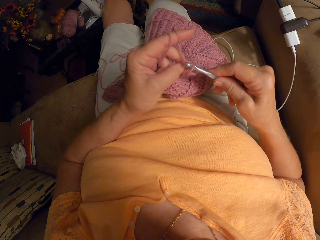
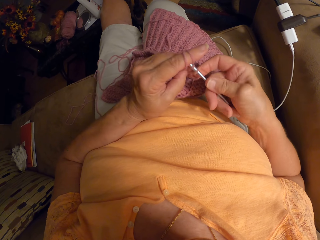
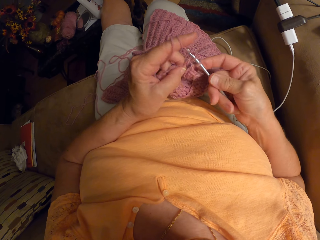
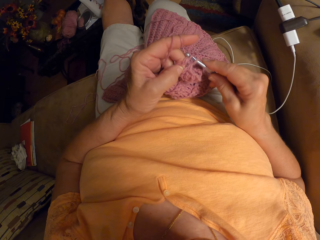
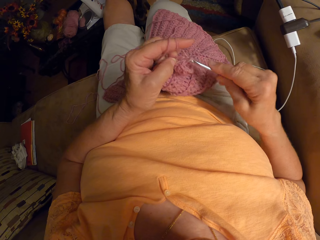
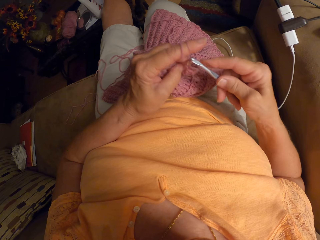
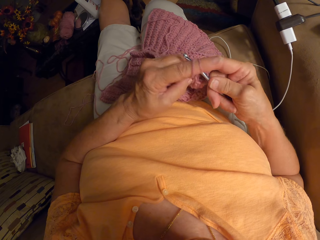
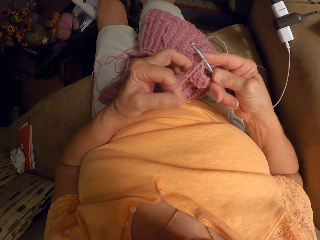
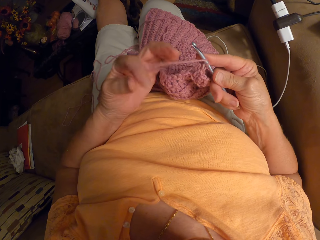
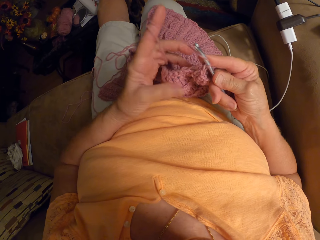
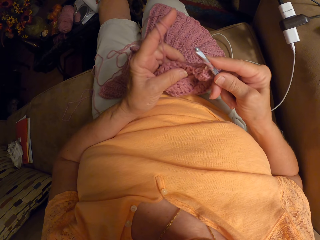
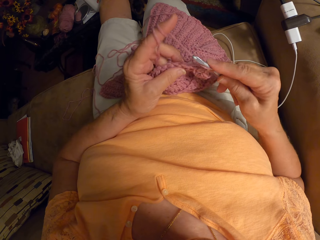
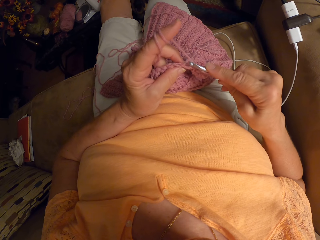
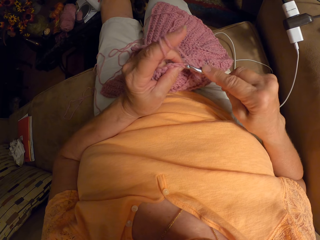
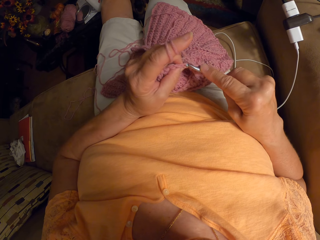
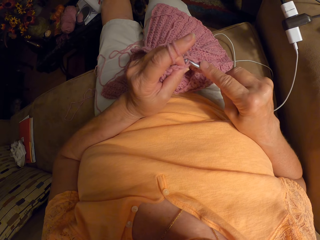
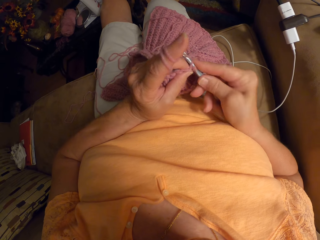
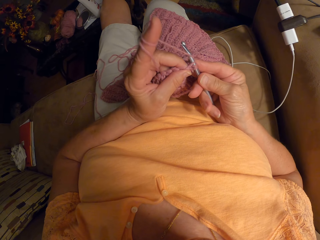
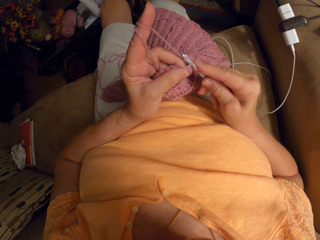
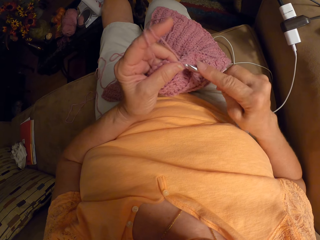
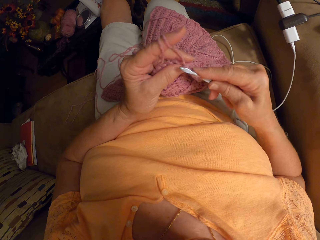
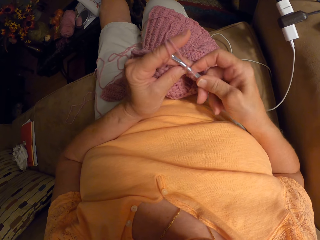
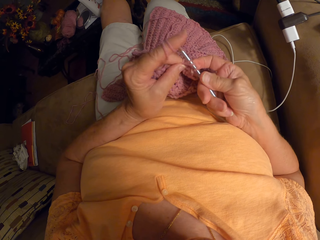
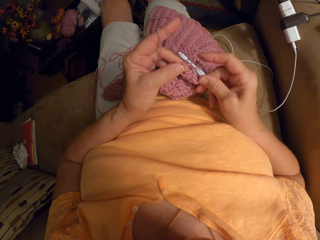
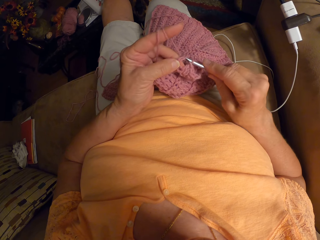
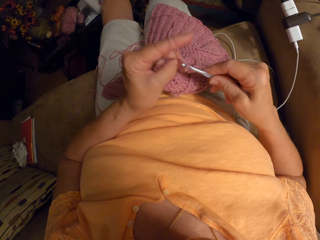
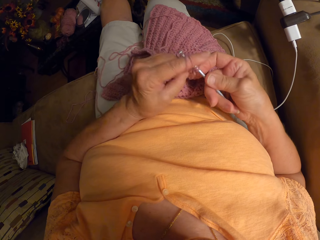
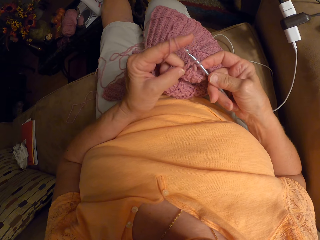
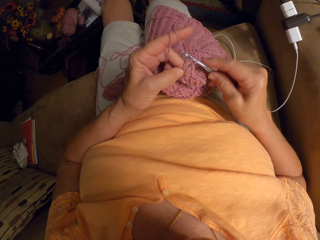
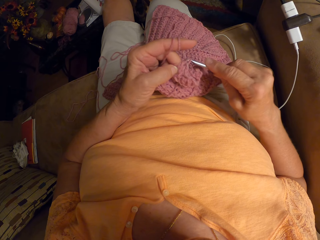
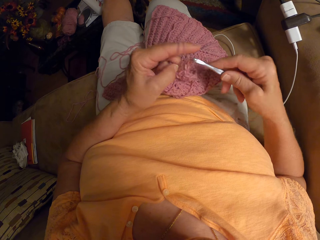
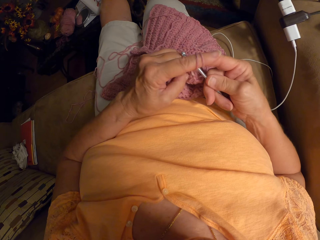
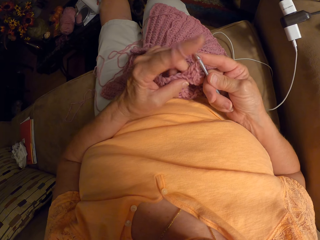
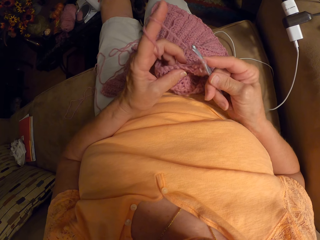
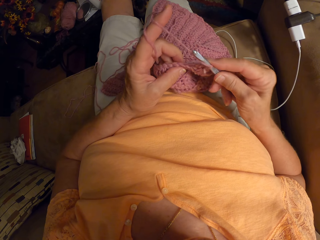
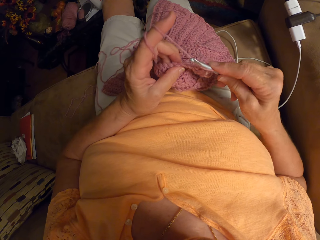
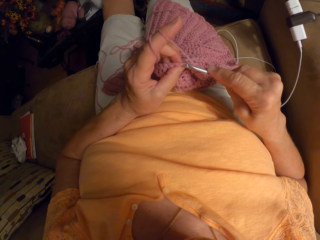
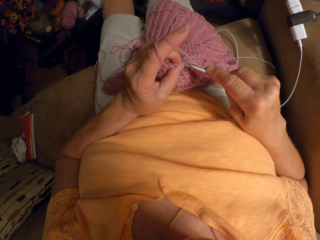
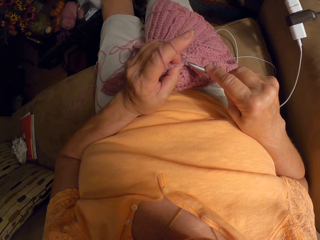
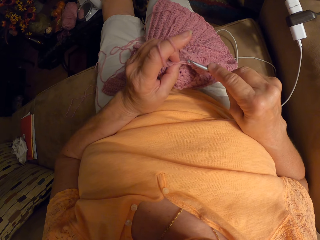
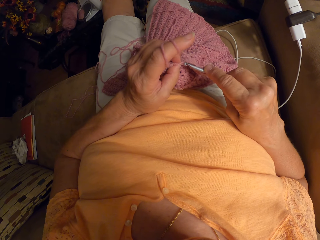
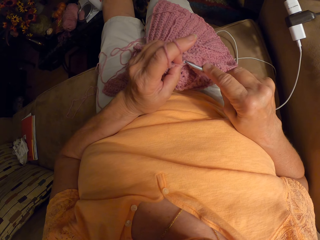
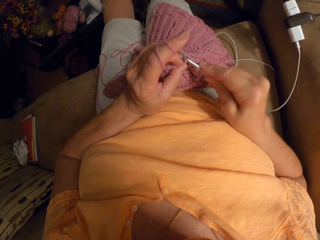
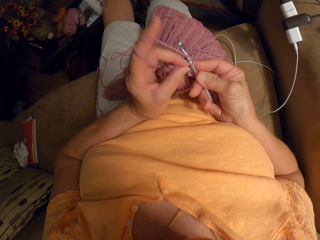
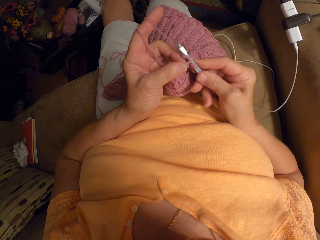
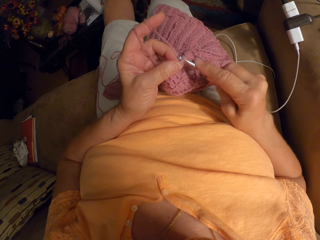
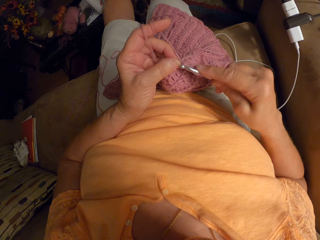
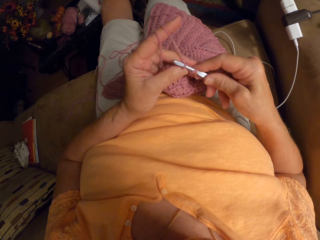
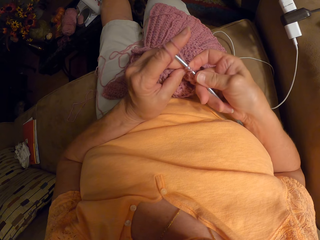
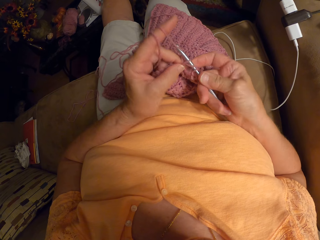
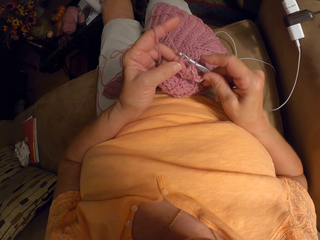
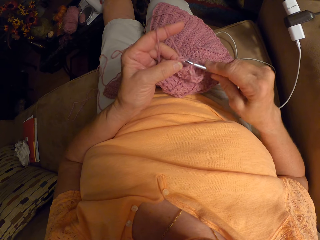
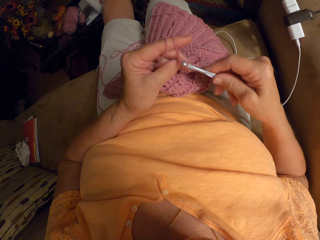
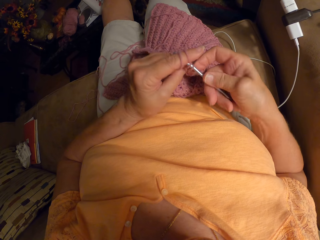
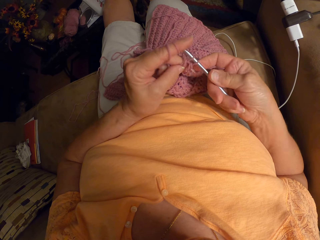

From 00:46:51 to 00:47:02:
The camera wearer adjusts the yarn in her finger. She crochets with the yarn.

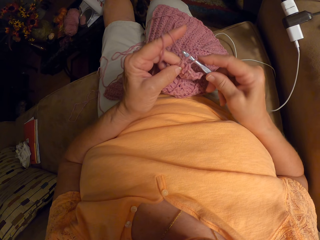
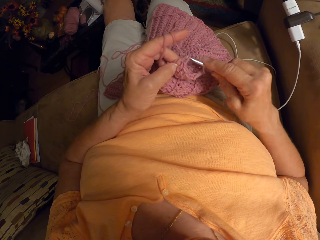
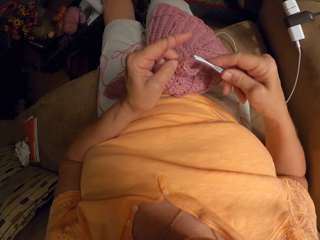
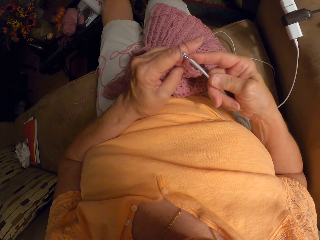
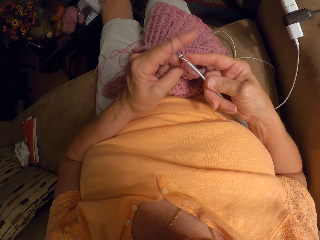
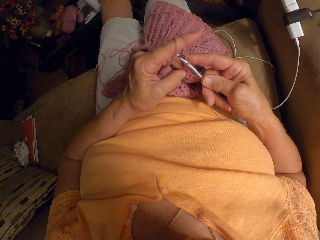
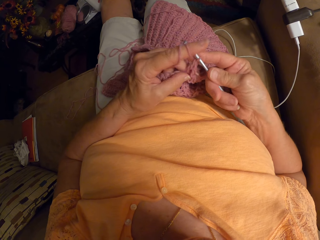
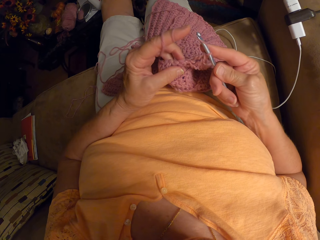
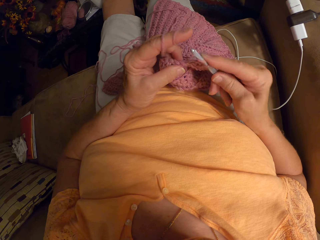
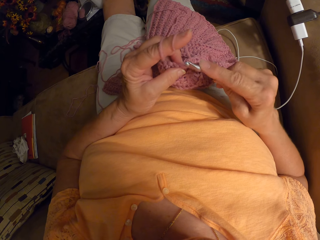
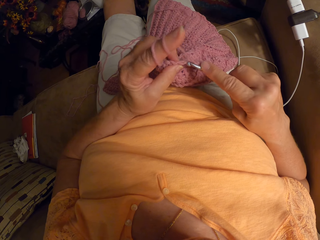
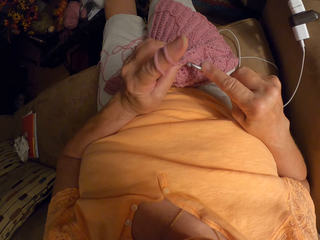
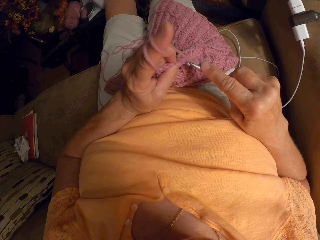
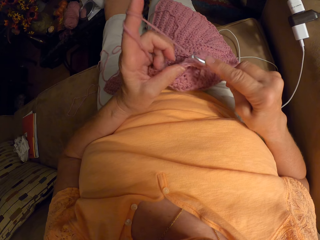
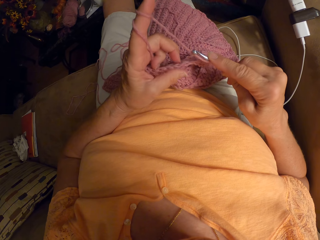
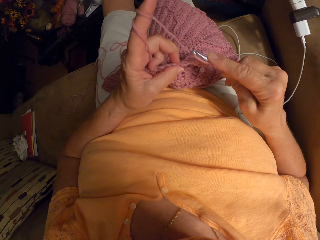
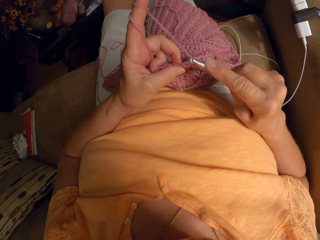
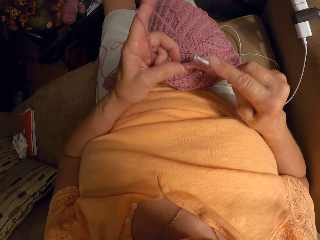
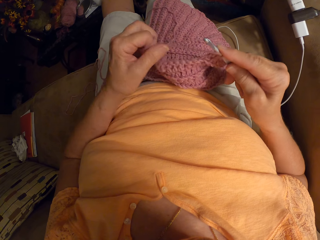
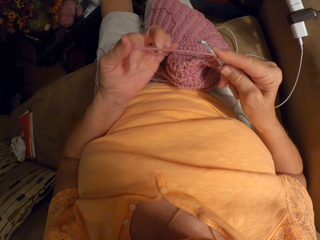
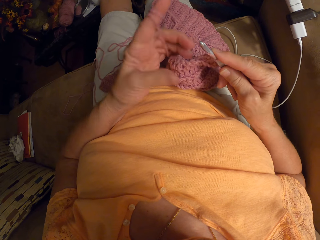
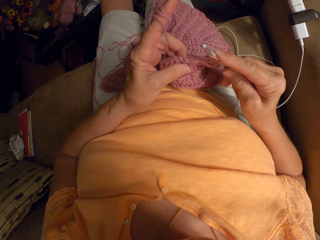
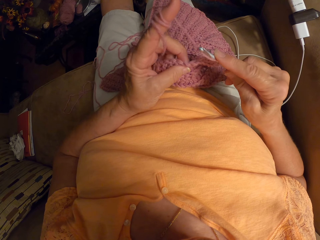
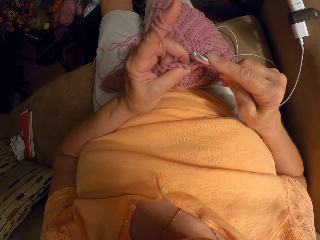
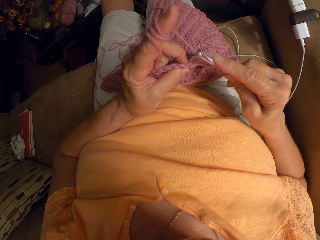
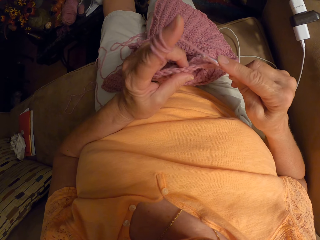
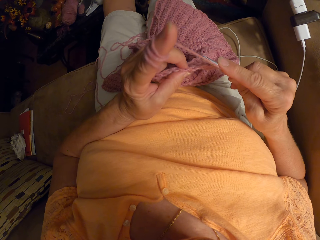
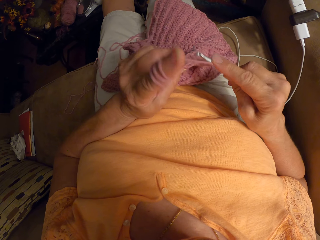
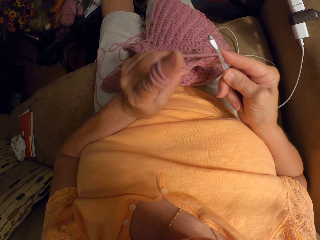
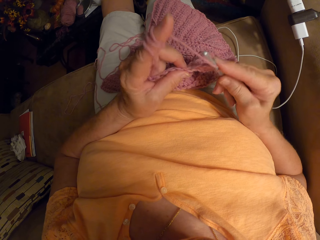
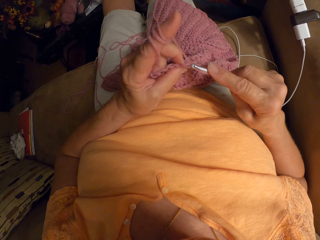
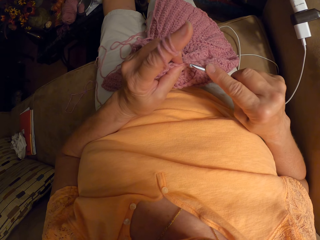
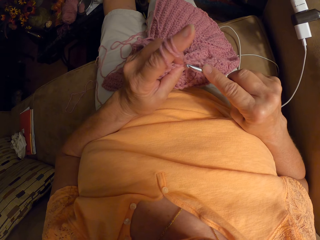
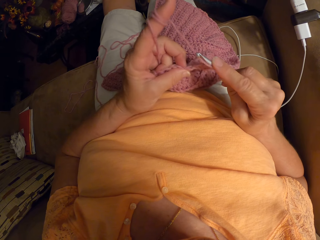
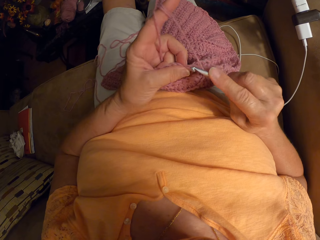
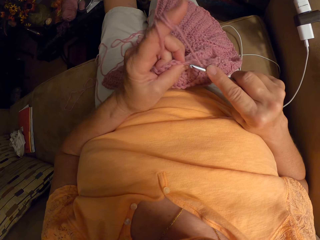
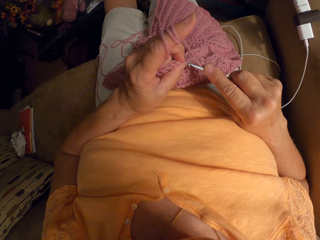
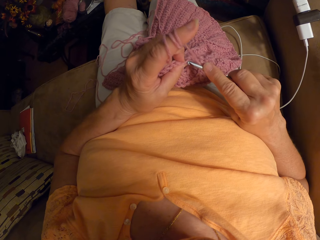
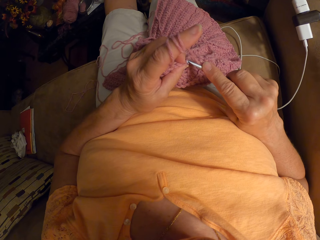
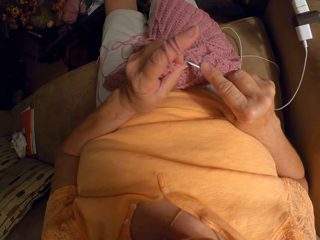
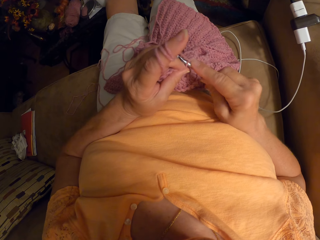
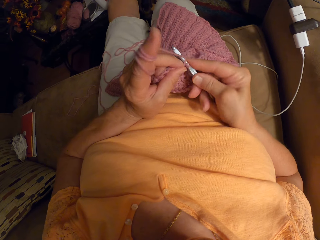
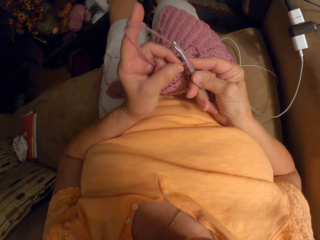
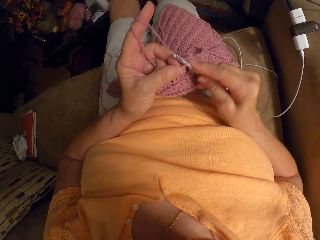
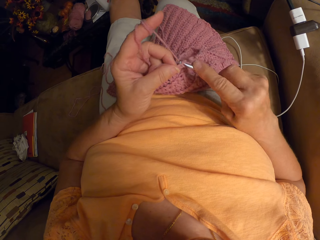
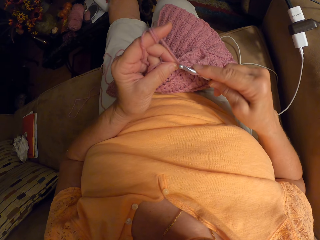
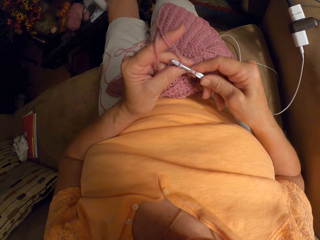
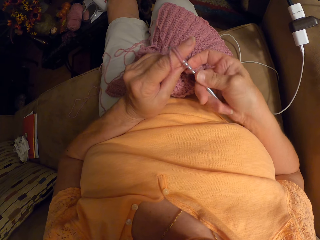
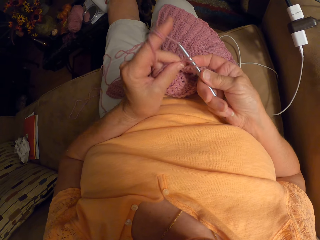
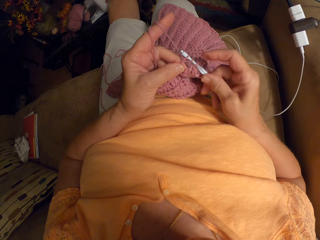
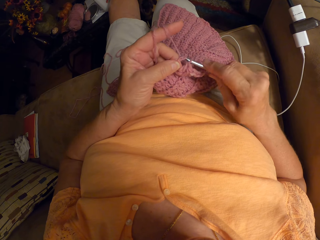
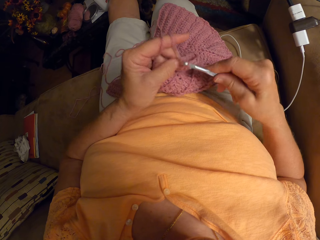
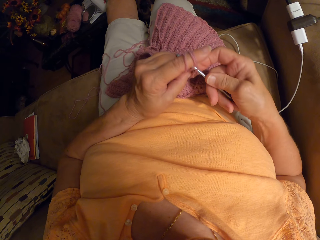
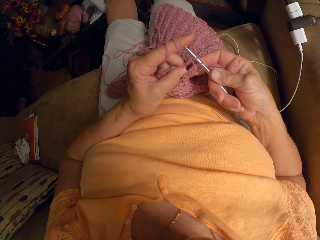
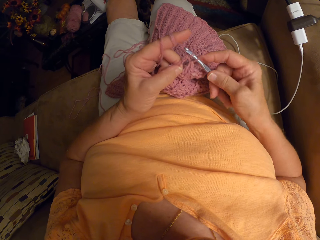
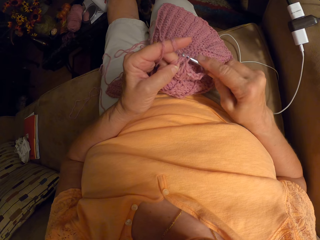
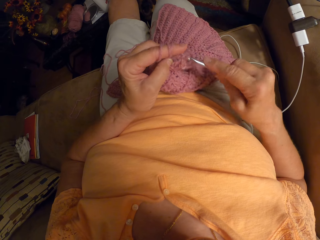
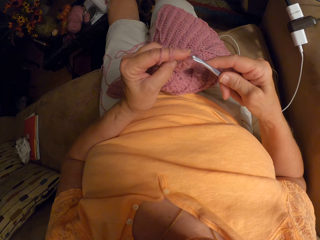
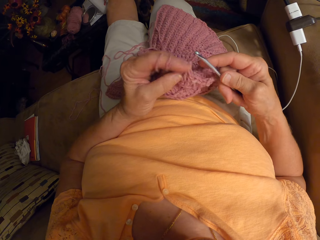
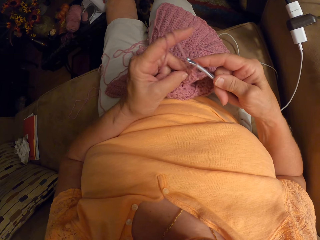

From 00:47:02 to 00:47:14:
The camera wearer adjusts the yarn in her finger. She crochets with the yarn.
